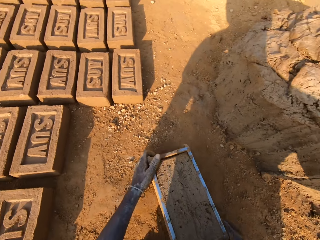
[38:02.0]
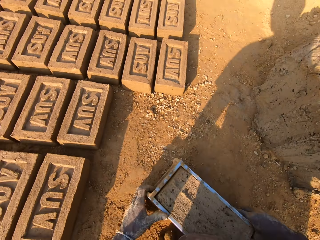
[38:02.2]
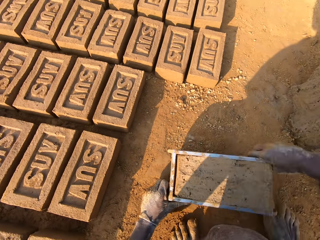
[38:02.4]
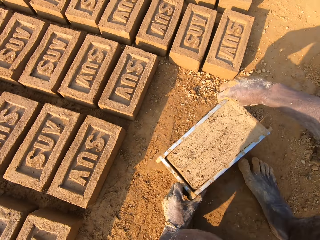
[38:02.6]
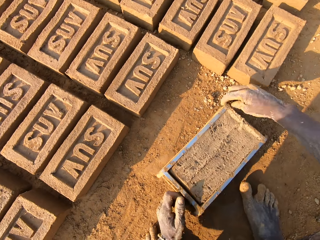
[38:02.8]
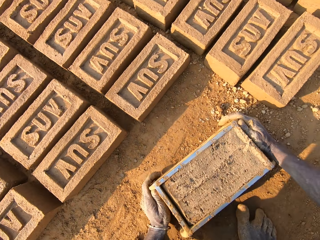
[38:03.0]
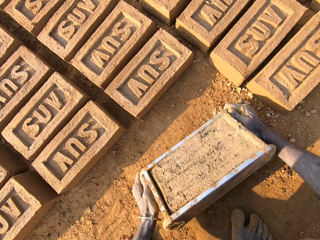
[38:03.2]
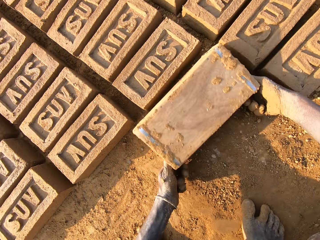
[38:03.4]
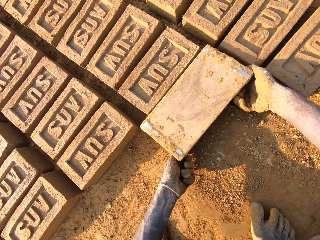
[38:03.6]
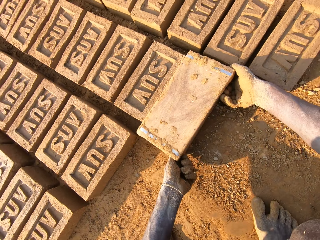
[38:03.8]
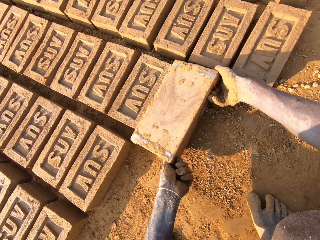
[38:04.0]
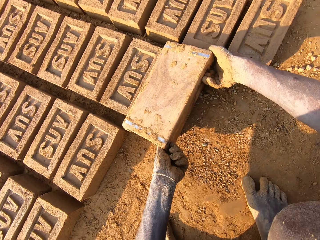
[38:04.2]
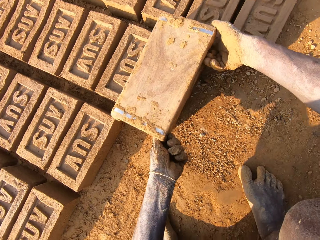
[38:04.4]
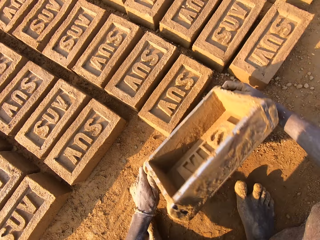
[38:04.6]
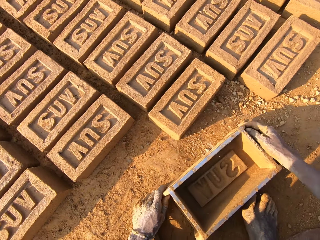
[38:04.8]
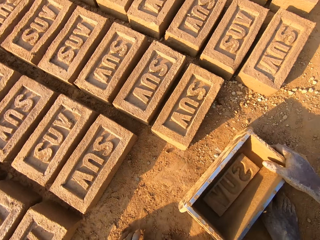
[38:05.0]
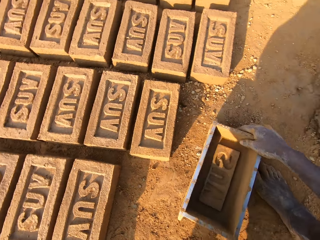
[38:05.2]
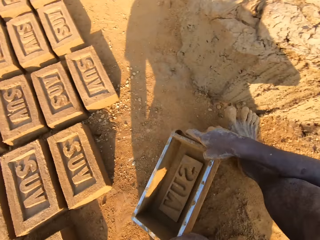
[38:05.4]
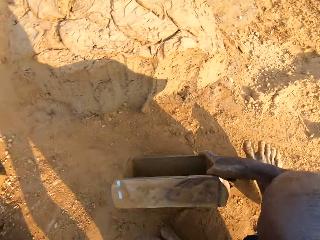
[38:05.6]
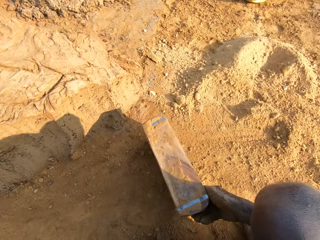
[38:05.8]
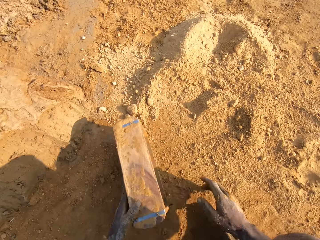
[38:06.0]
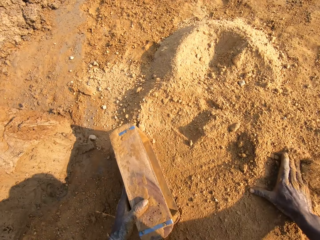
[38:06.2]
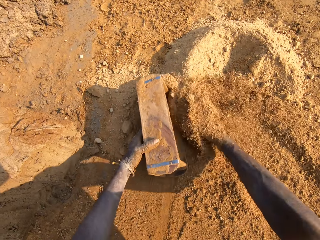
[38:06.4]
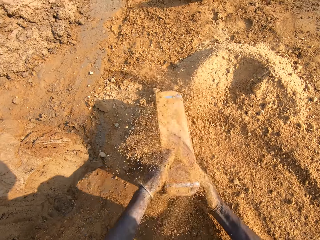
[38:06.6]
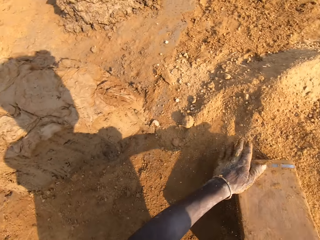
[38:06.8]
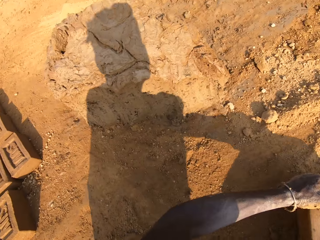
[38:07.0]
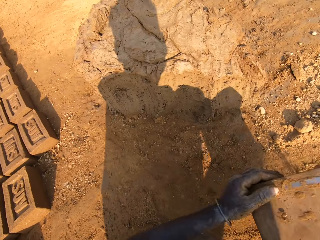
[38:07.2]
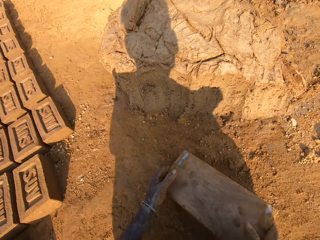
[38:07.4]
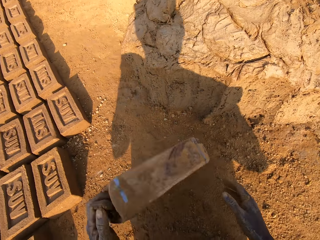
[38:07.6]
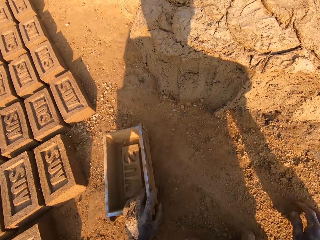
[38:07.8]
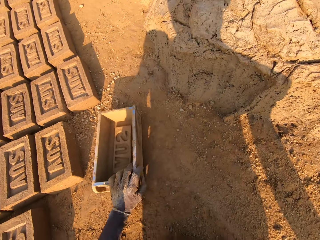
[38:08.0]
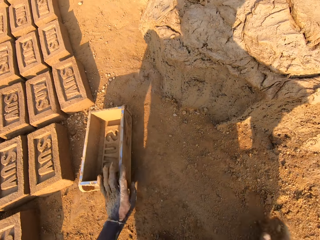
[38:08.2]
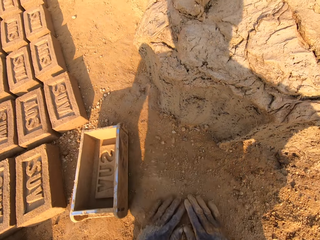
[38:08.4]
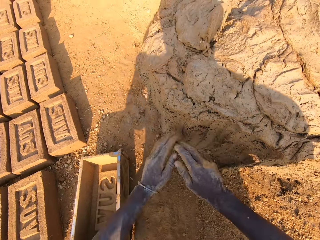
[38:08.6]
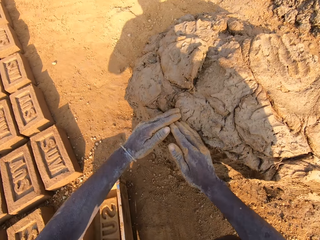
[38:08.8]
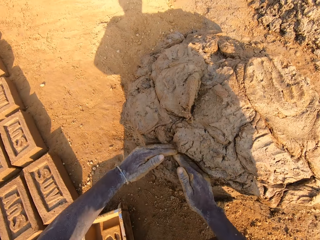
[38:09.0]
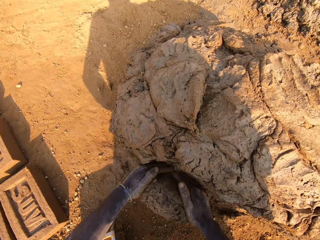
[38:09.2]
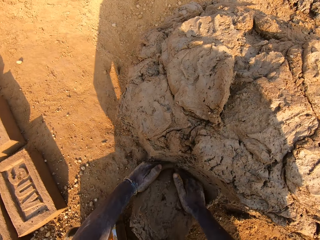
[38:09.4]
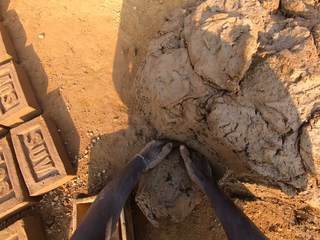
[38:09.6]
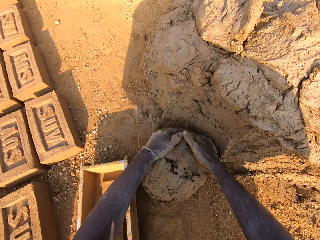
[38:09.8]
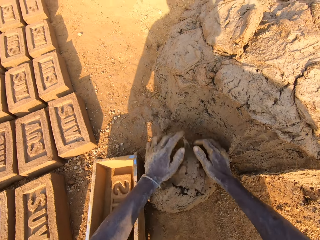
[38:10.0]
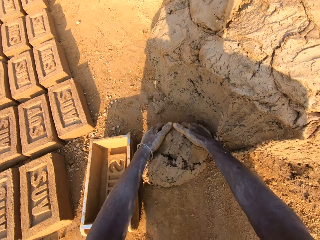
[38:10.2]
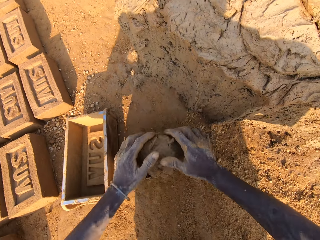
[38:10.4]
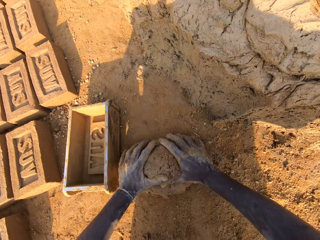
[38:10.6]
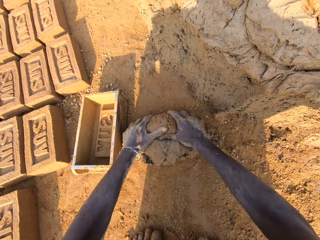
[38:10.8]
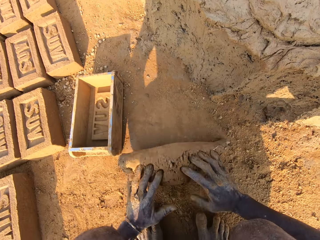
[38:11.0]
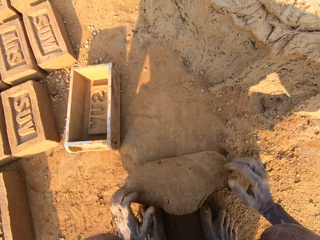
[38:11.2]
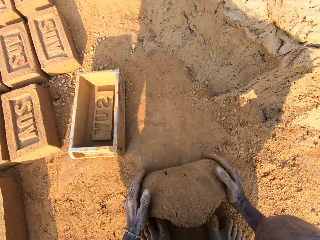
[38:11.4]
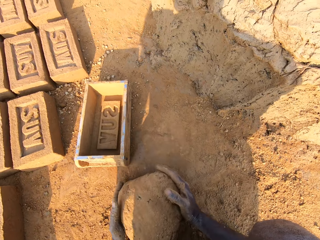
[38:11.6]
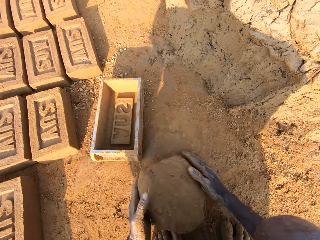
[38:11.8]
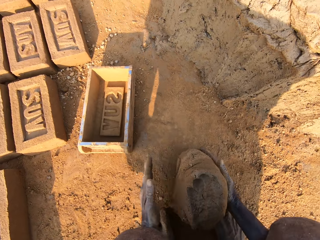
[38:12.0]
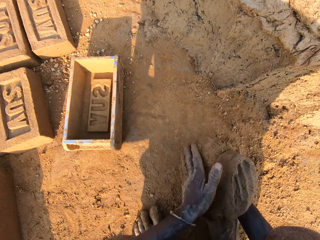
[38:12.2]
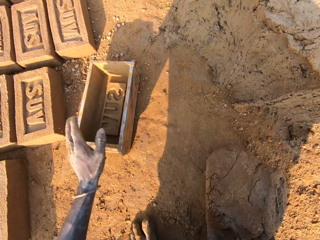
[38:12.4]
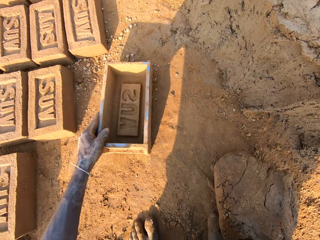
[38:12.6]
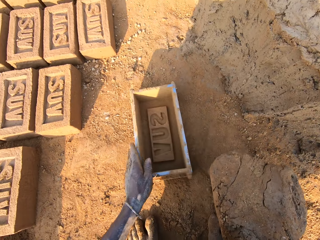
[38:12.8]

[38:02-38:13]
The camera wearer turns around with the pan or wooden box in his hand. He lifts away the wooden box. He drops the pan on the floor. He turns the pan on the floor upside down. He places the wooden box on the ground. He turns around with the pan in his hand. He puts some sand in the pan with his right hand. He empties the wooden box. He drops the pan on the floor, on the side. He scrubs his hands on the sand on the floor. He takes some mud from the floor and rolls the mud on the sand on the floor.

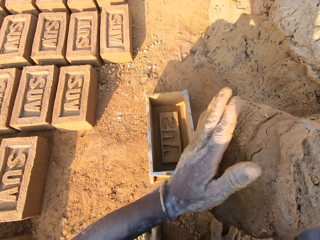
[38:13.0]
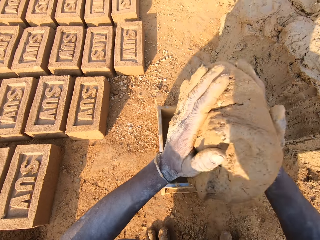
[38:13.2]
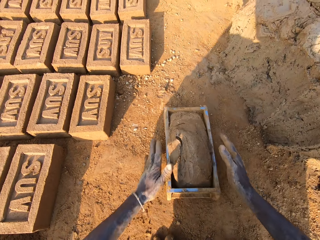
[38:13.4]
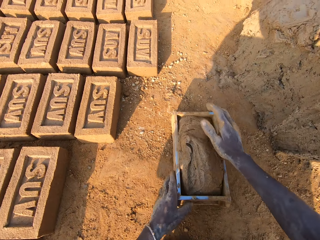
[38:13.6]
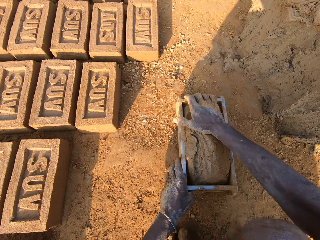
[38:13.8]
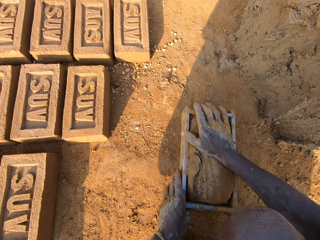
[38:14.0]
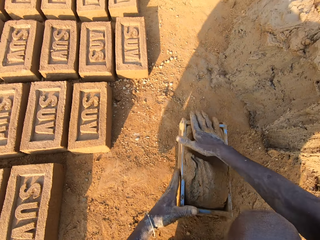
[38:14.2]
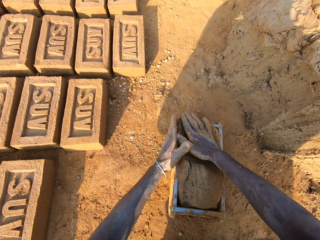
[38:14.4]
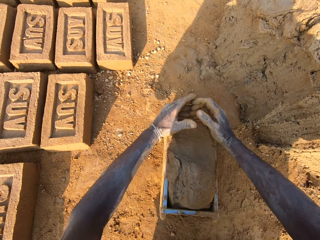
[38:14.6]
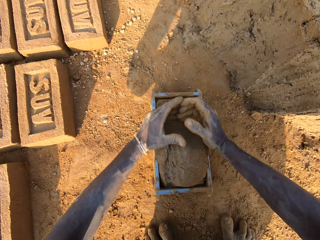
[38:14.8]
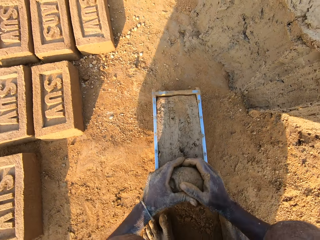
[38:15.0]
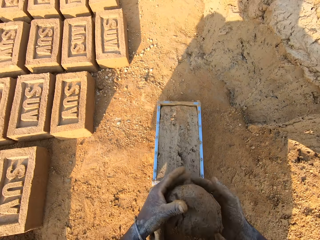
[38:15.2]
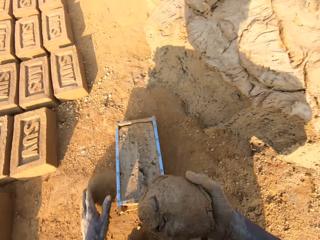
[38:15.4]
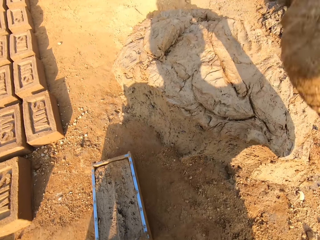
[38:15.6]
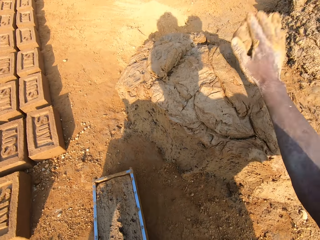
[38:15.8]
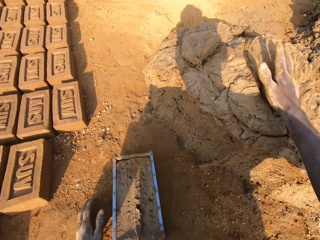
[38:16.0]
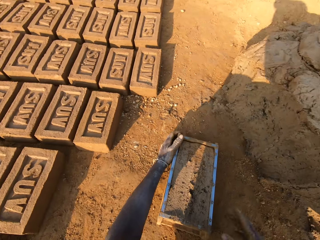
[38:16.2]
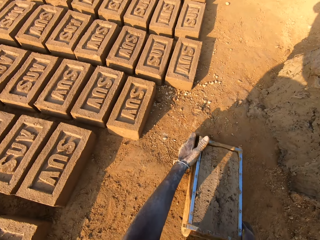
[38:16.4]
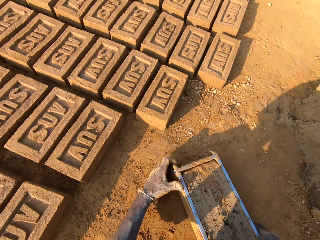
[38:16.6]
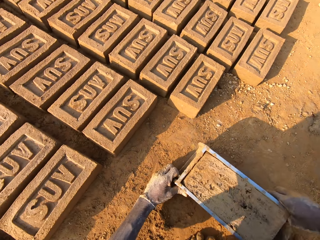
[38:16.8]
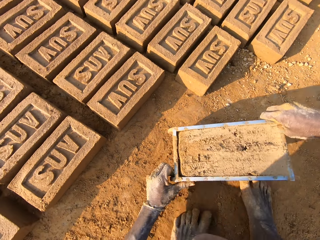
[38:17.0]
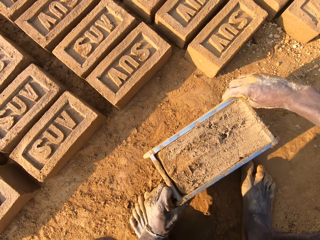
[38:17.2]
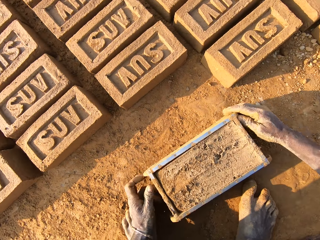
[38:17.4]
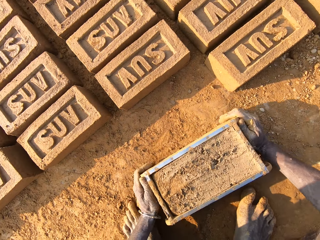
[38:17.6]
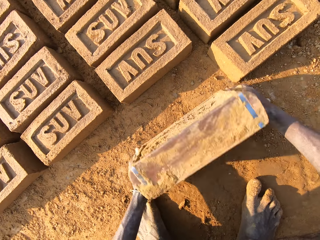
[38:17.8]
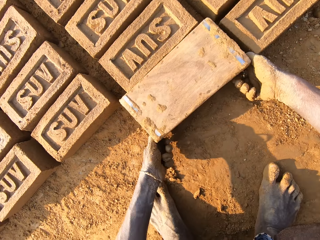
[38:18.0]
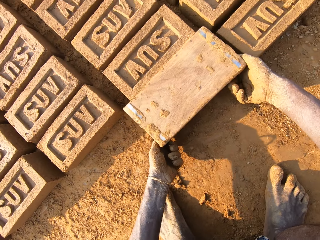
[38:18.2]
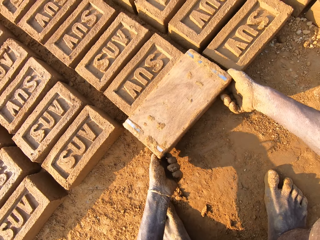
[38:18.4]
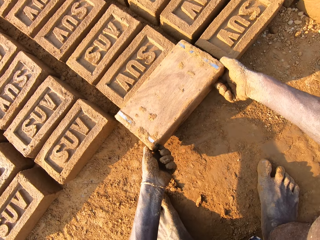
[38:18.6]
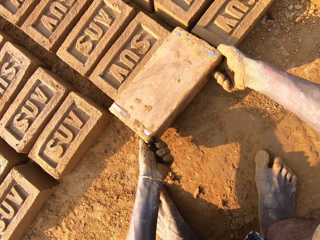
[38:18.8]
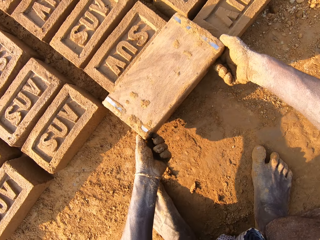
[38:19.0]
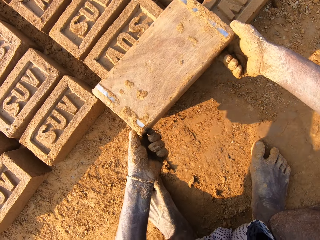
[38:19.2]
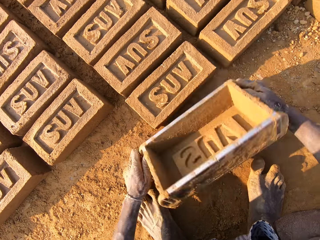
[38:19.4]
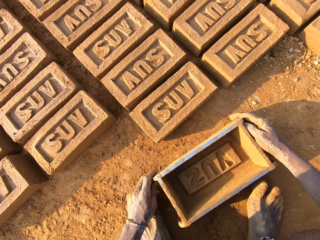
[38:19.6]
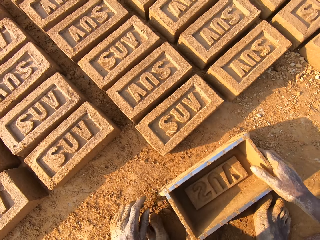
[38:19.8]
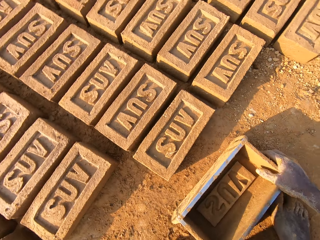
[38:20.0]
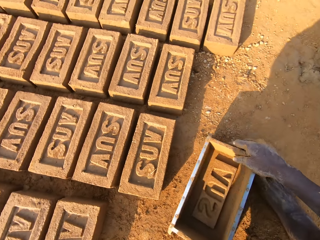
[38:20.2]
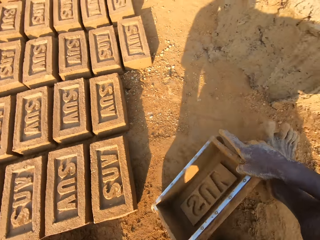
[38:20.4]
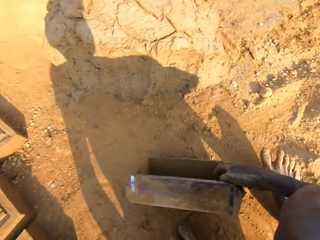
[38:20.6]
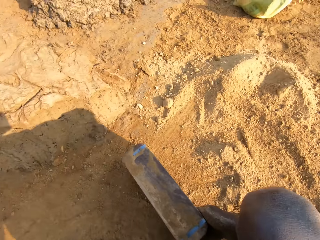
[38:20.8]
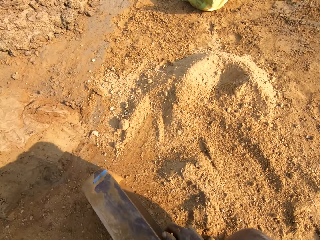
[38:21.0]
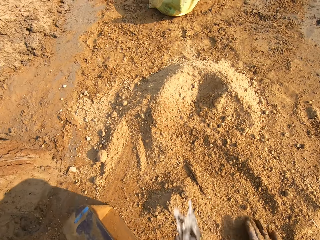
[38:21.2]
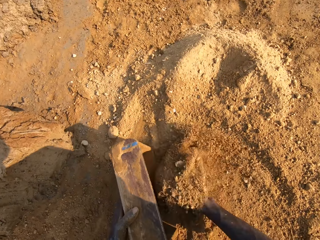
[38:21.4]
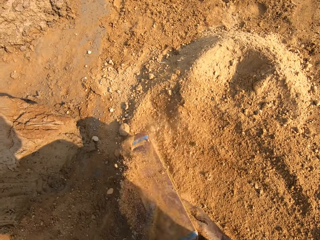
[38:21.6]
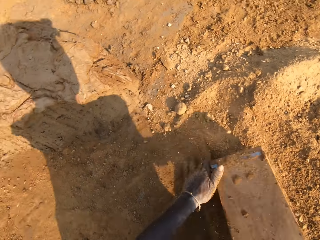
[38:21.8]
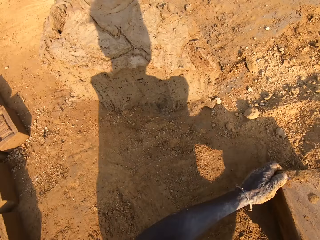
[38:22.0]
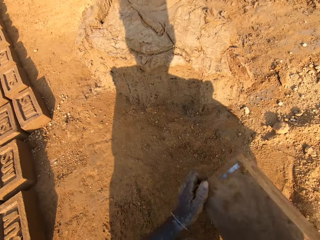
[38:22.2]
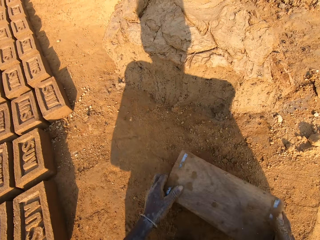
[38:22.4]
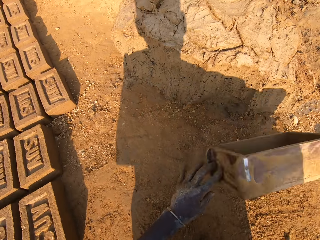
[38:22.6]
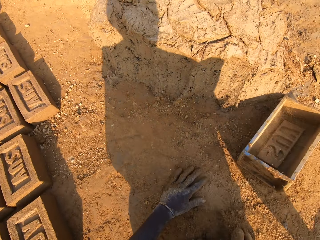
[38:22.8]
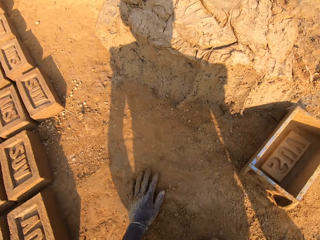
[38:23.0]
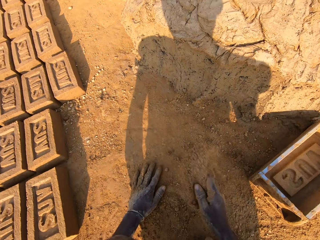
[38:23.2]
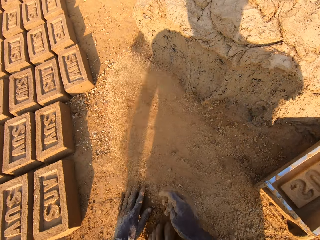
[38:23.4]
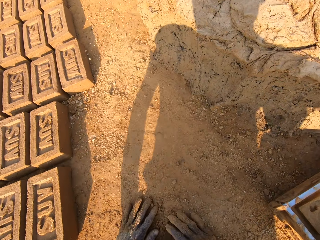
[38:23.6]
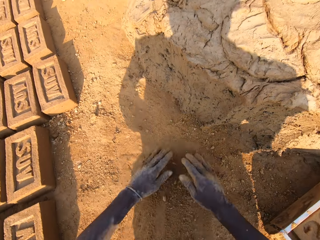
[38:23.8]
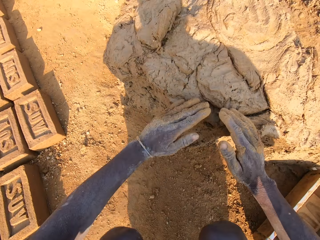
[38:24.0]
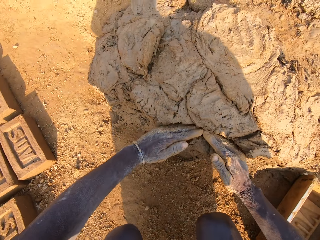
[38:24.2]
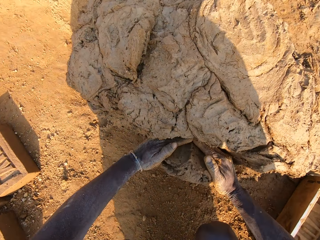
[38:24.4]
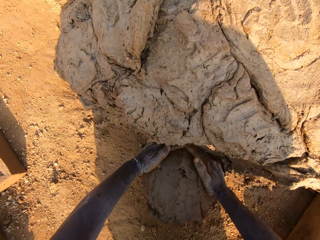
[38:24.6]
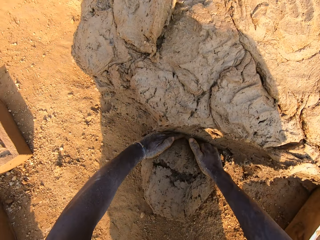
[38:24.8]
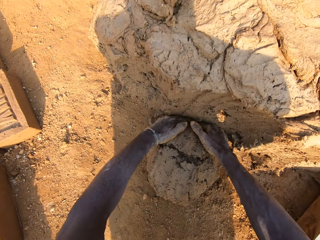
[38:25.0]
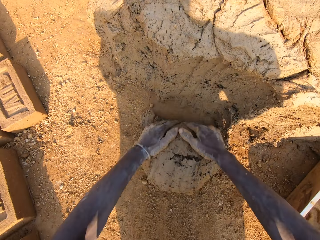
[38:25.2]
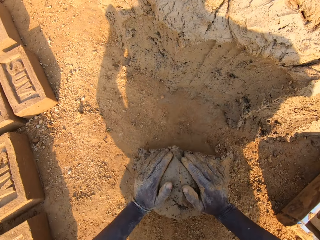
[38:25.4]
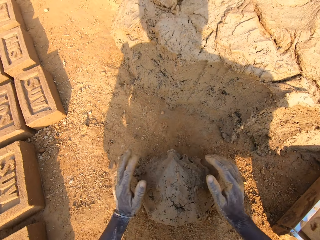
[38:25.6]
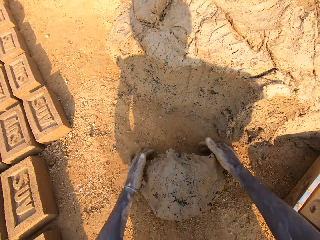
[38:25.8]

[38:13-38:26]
The camera wearer drags the pan or wooden box closer. He puts the mud in the pan and presses the mud in the pan with his hand. He removes excess mud in the pan with his hands. He throws the mud in his hand on another mud on the floor. He lifts away the wooden box and drops the pan on the floor. He turns the pan on the floor upside down. He removes the mold mud from the pan on the floor. He places the wooden box on the ground. He lifts away the wooden box and turns around with the pan in his hand. He spits on the ground. He puts some sand in the pan with his right hand. He empties the wooden box. He drops the pan on the floor, on the side. He scrubs his hands on the sand on the floor. He takes some mud from the floor and rolls the mud on the sand on the floor.
